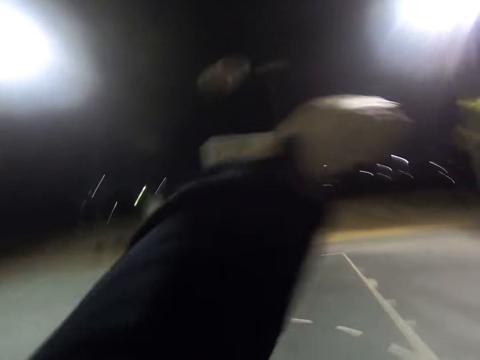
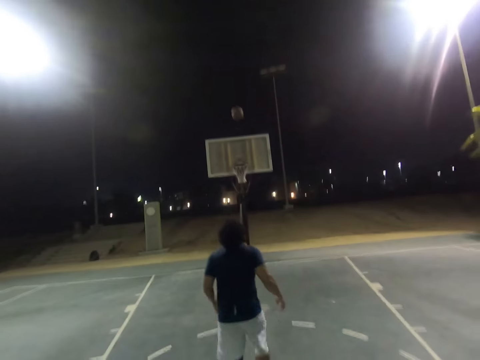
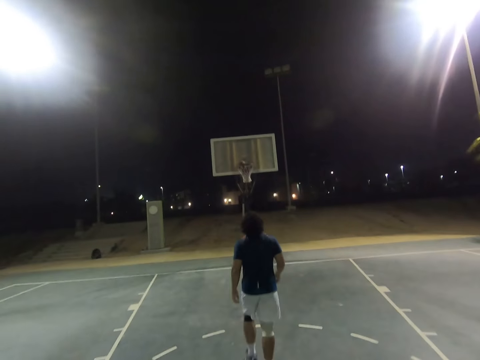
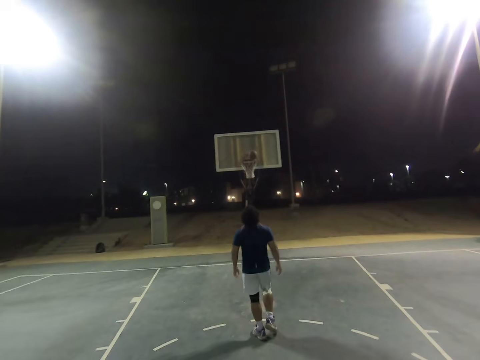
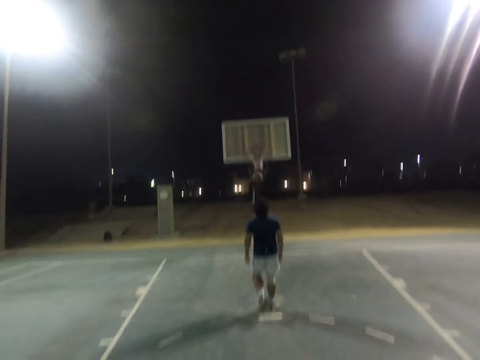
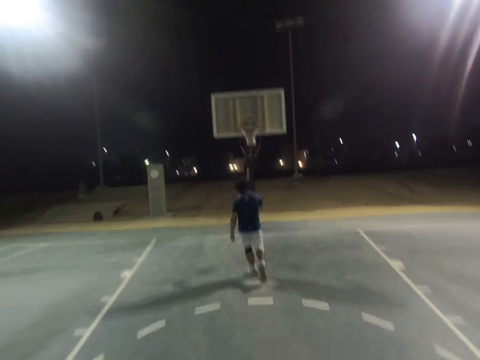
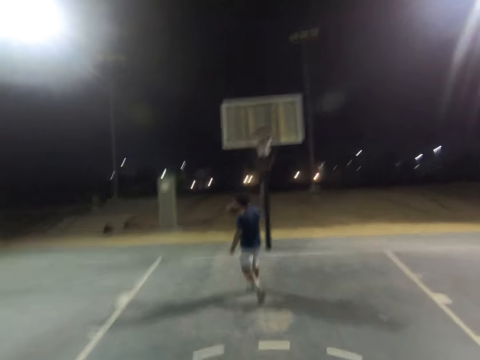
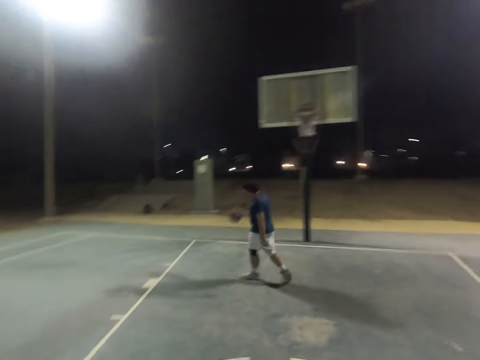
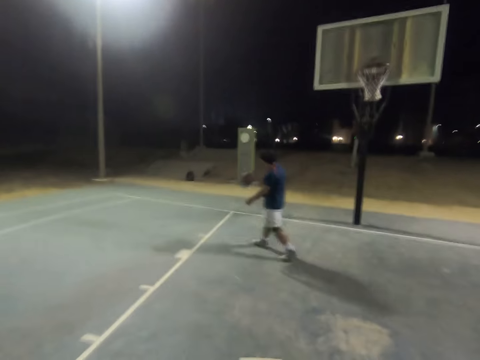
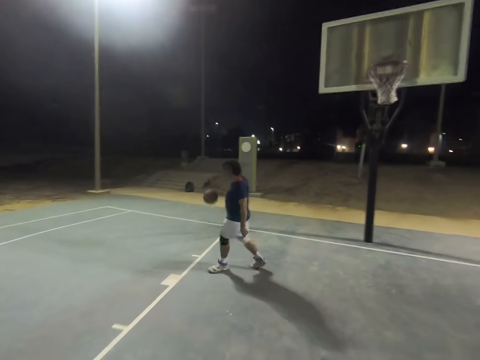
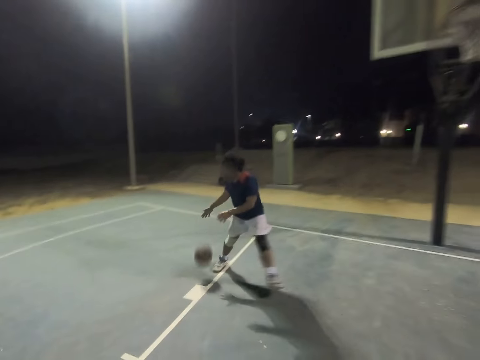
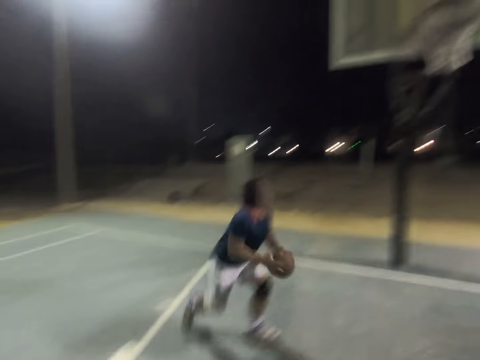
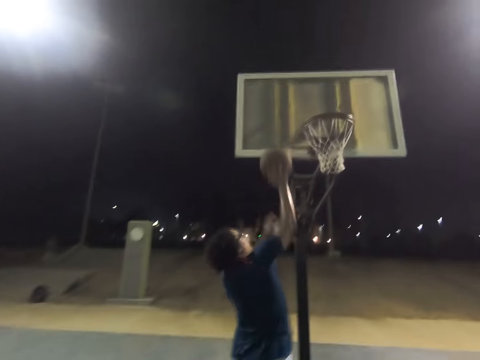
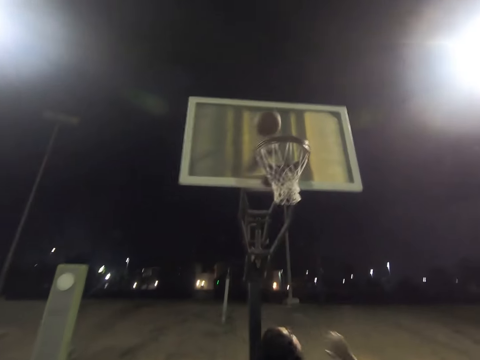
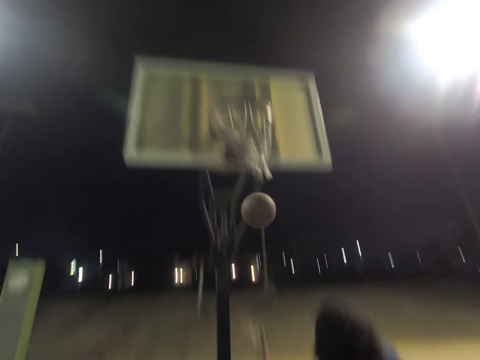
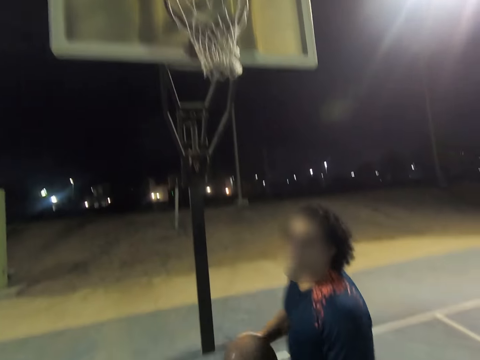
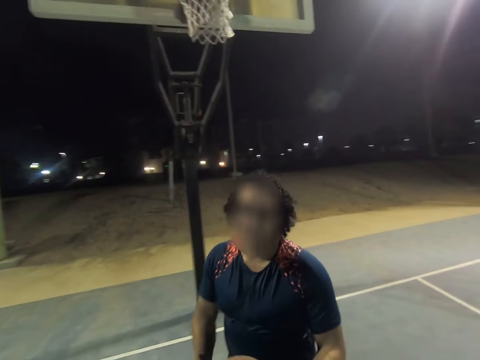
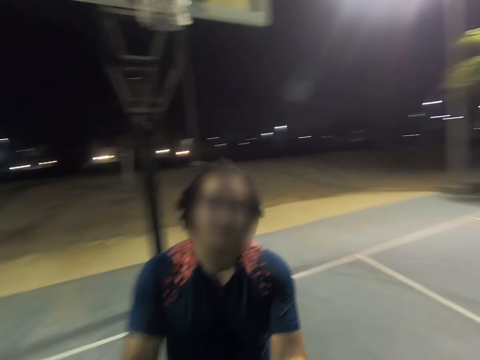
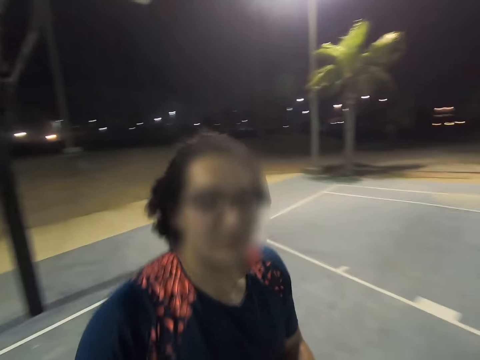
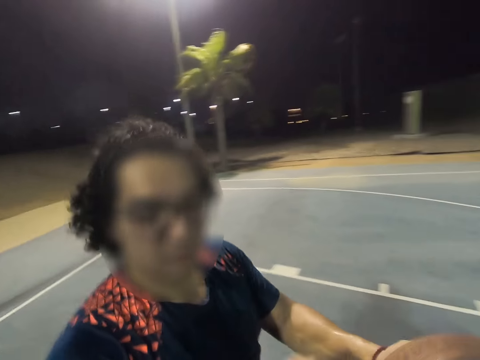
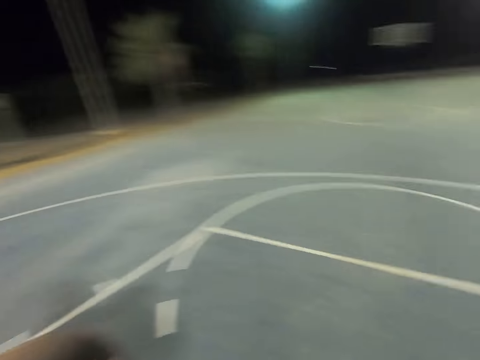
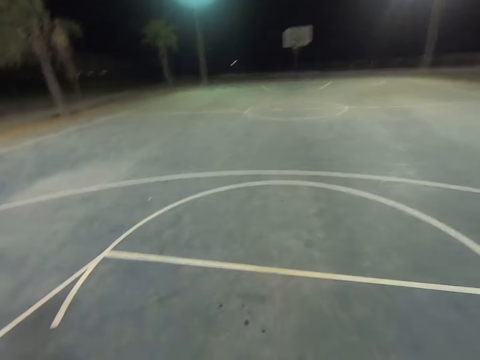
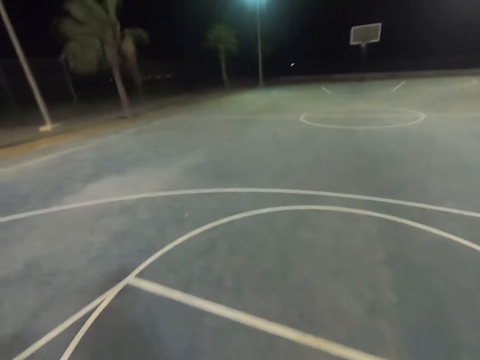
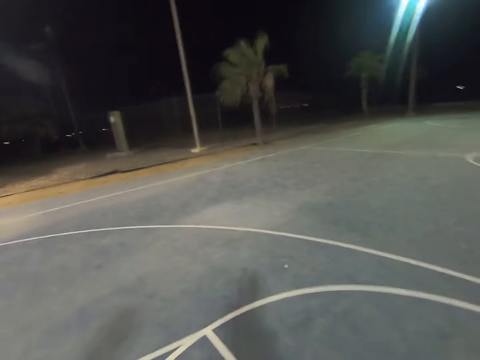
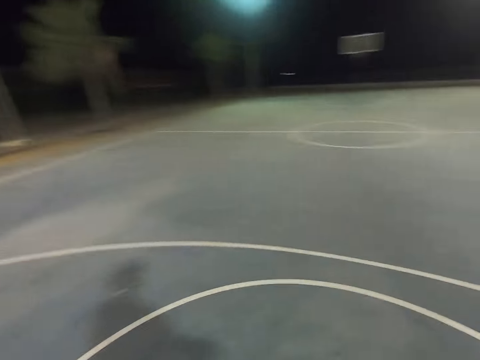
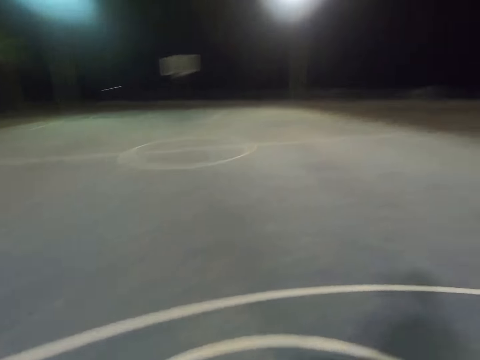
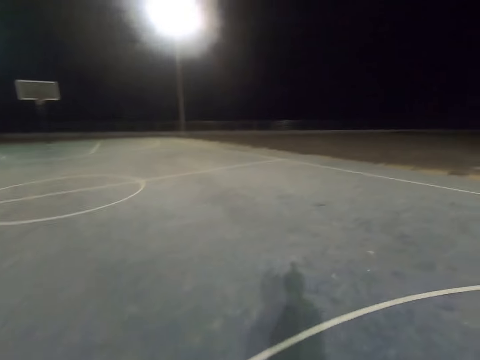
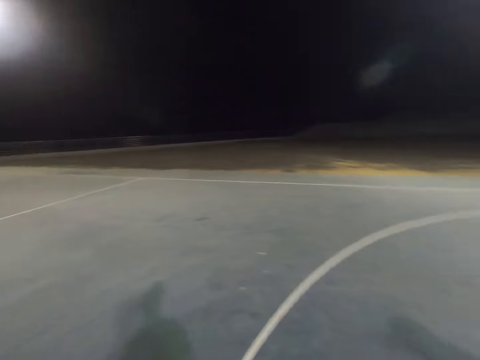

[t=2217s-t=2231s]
The camera wearer throws the ball to the net. A man goes for the ball, dribbles the ball, throws the ball into the net, catches the ball and holds out the ball. The camera wearer walks on the court. They talk to the man.

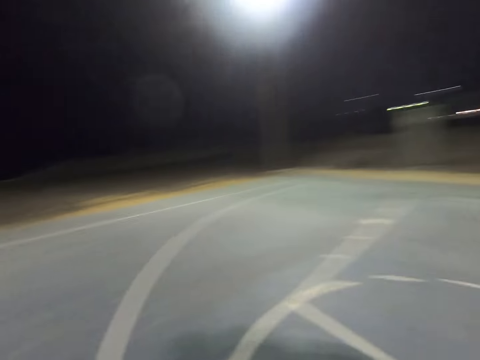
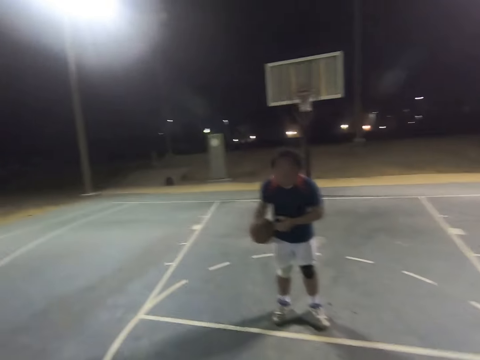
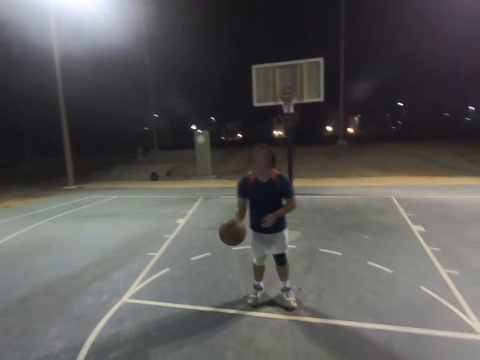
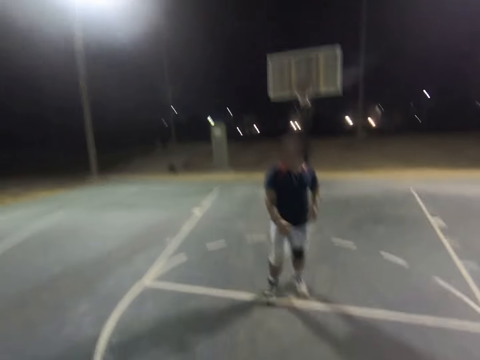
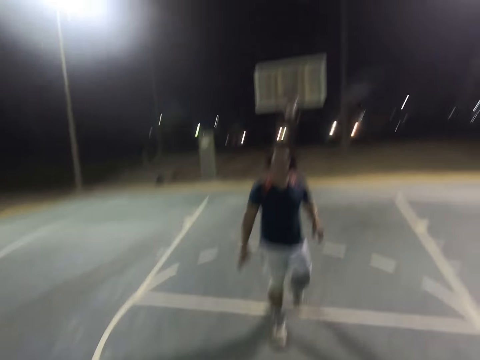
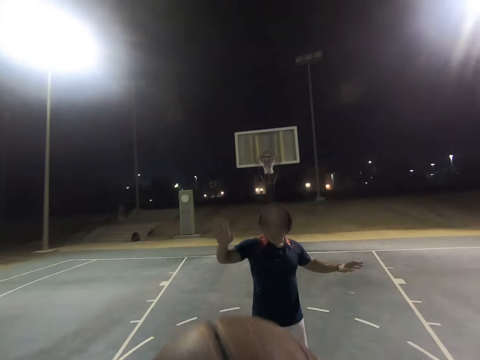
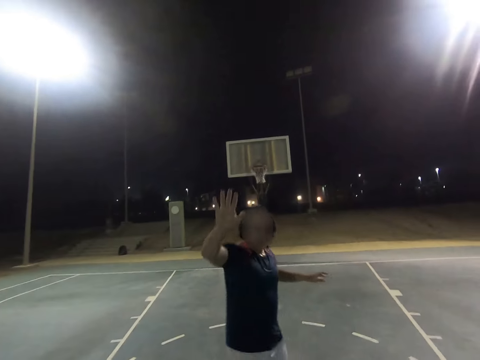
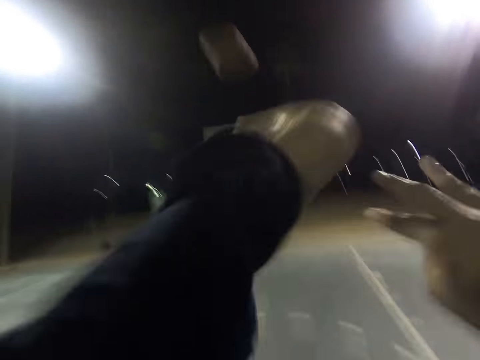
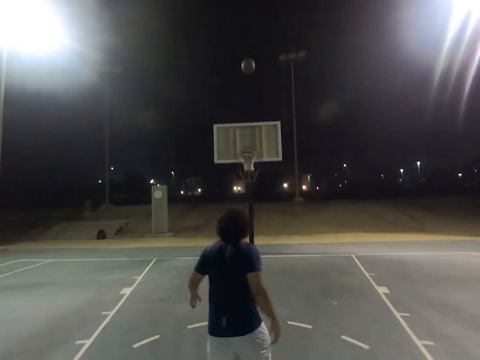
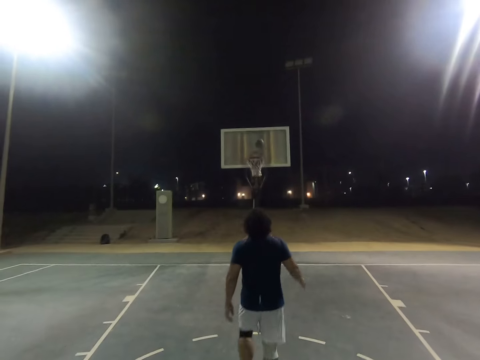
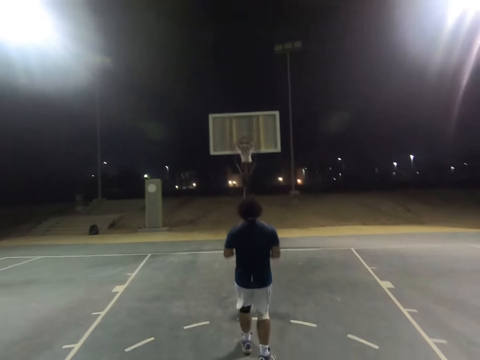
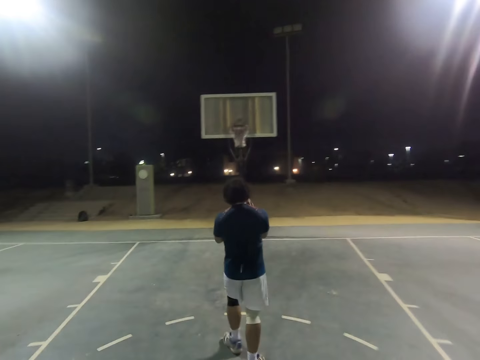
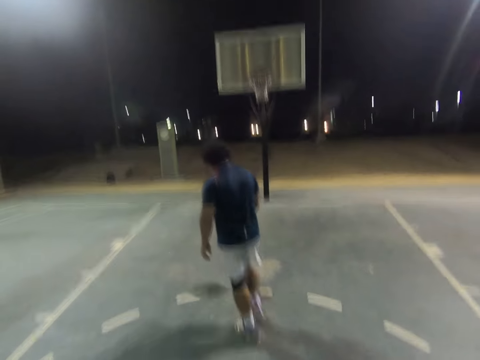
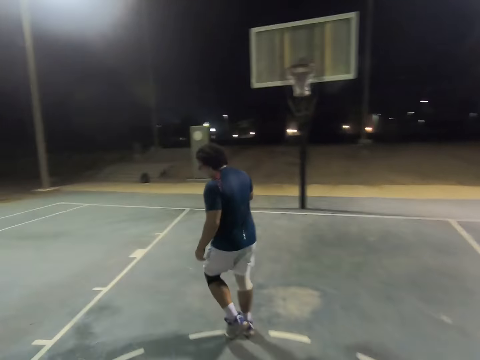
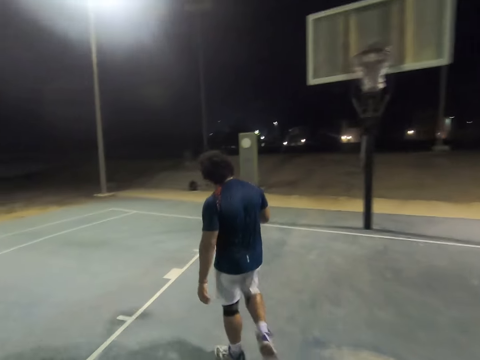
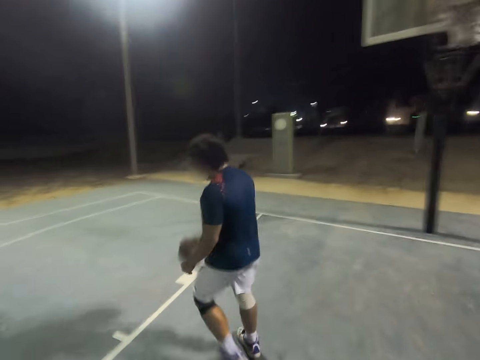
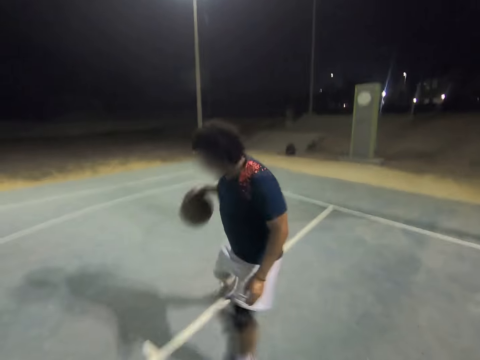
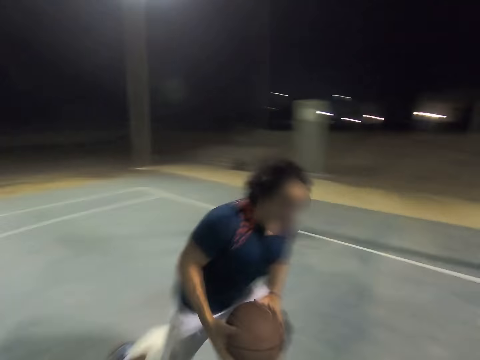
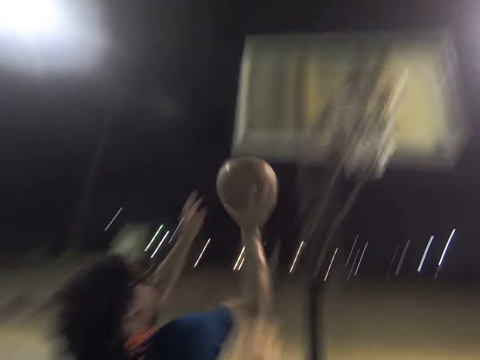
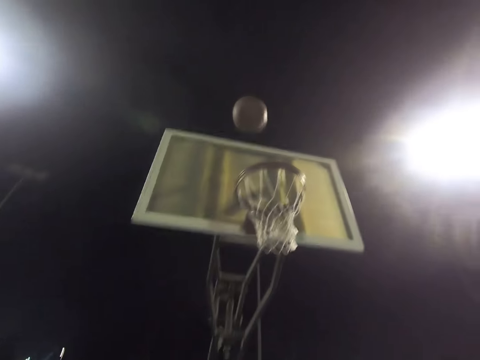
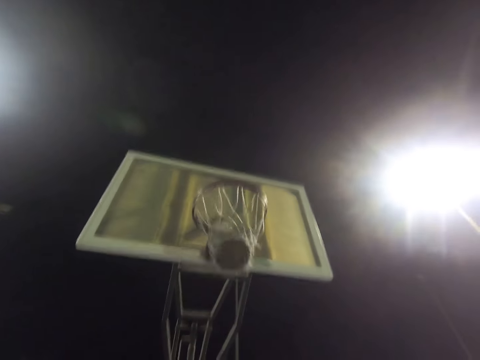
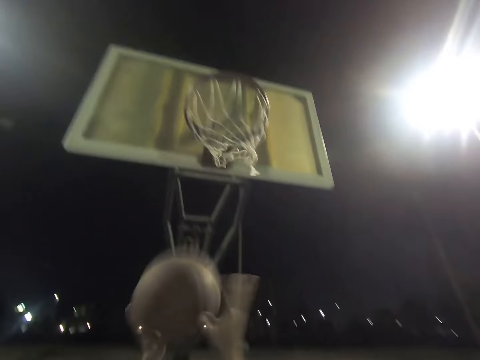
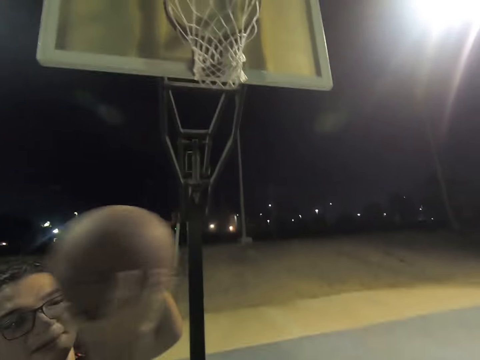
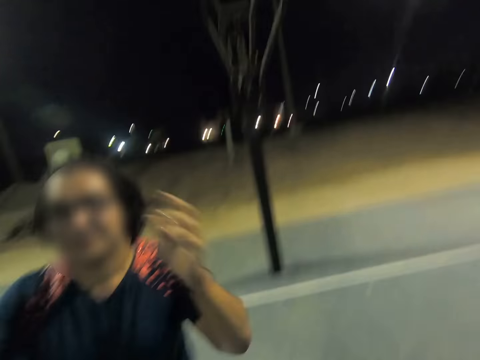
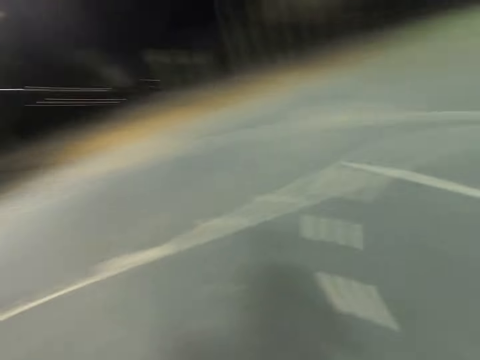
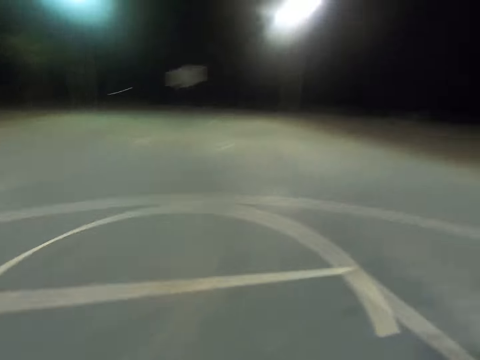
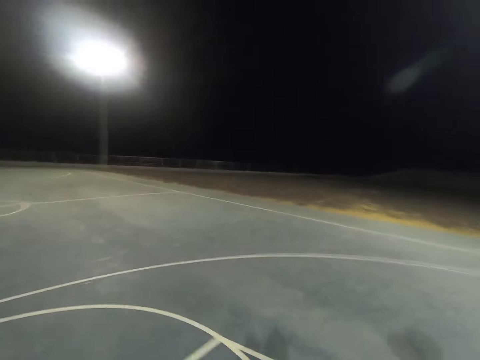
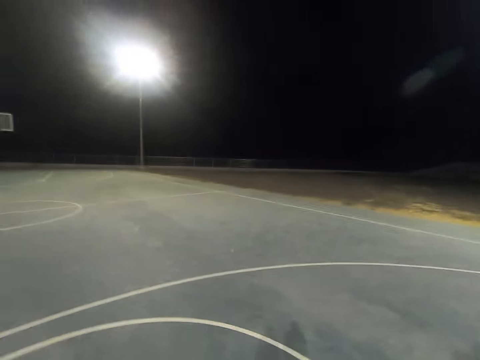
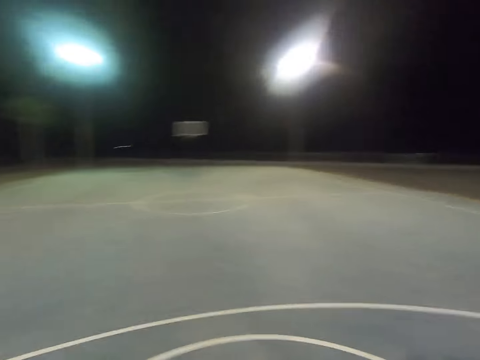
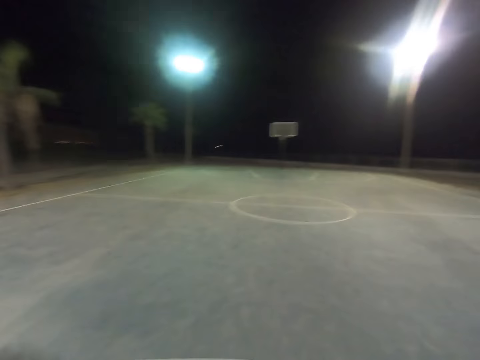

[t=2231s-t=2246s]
A man throws the ball to the camera wearer. The man raises the right hand. The camera wearer throws the ball to the net. The man contests the ball. The man catches the ball, dribbles the ball, throws the ball into the net and catches the ball. The camera wearer walks on the court.
